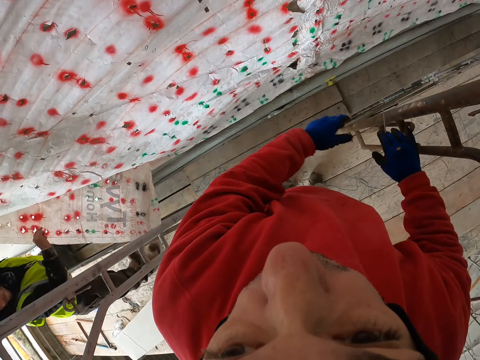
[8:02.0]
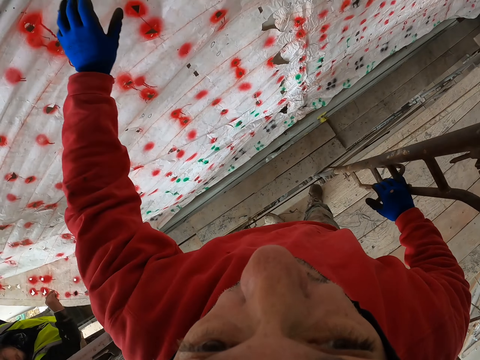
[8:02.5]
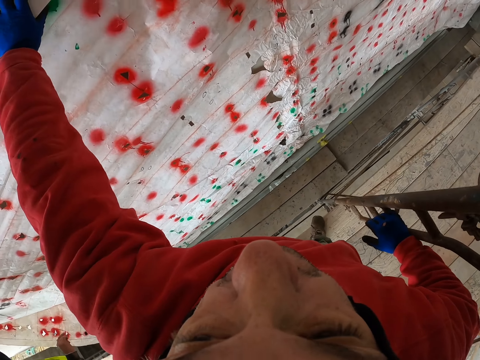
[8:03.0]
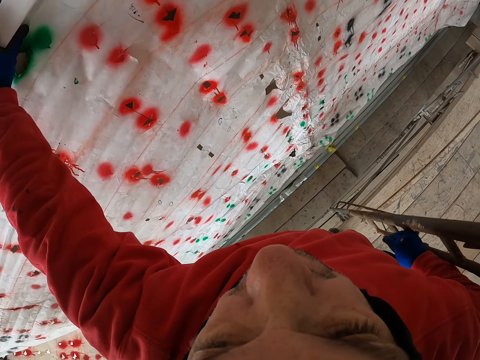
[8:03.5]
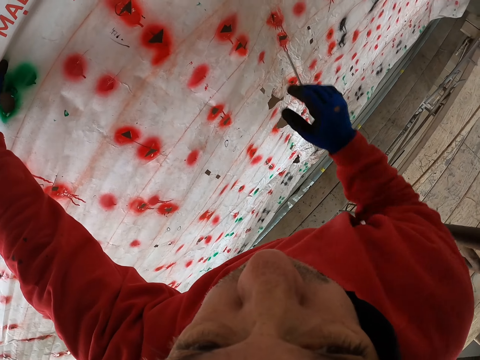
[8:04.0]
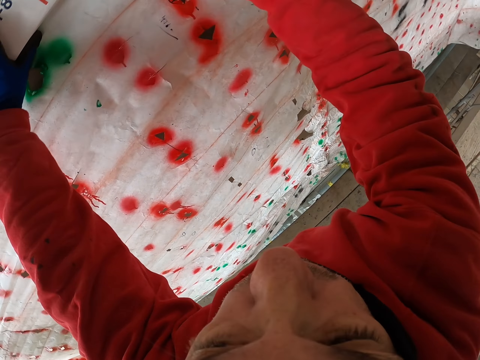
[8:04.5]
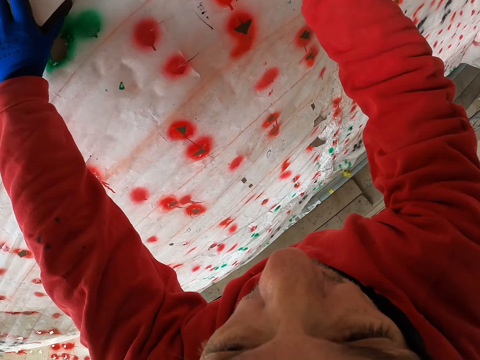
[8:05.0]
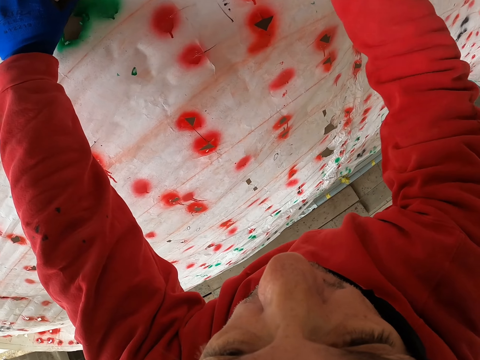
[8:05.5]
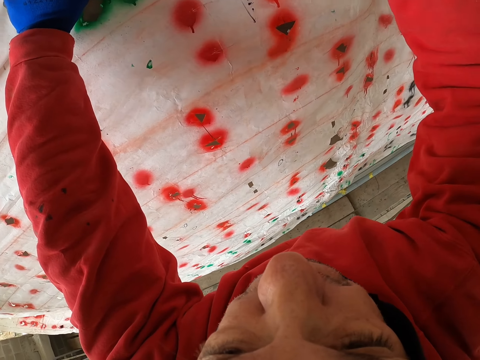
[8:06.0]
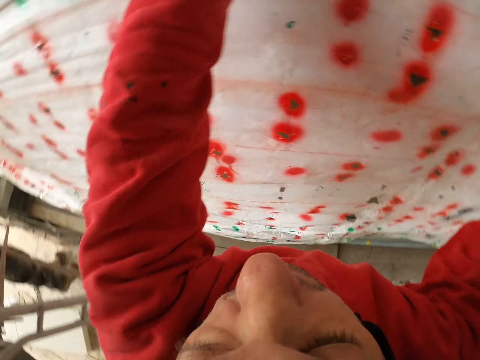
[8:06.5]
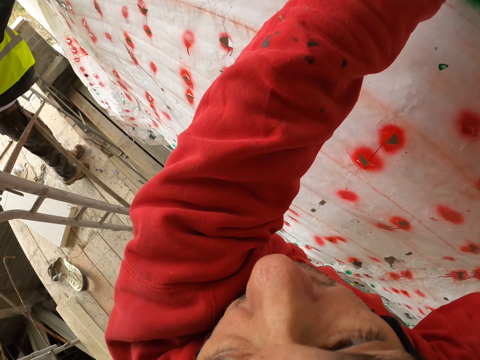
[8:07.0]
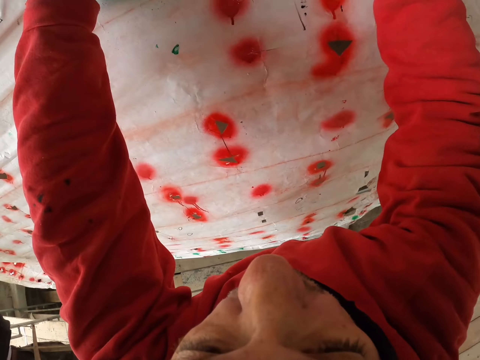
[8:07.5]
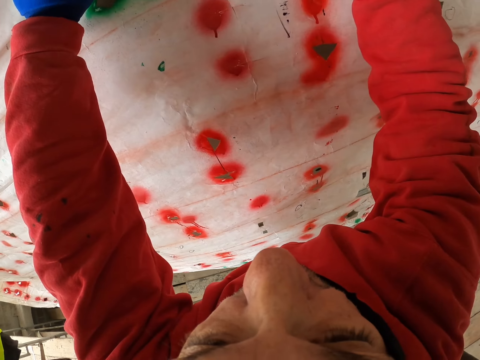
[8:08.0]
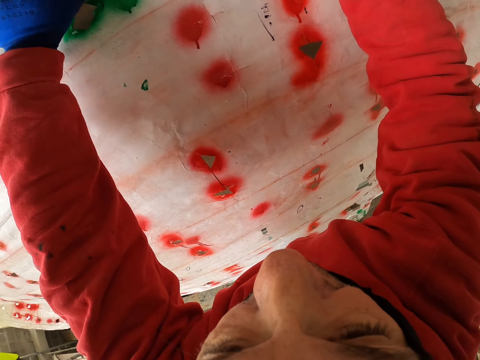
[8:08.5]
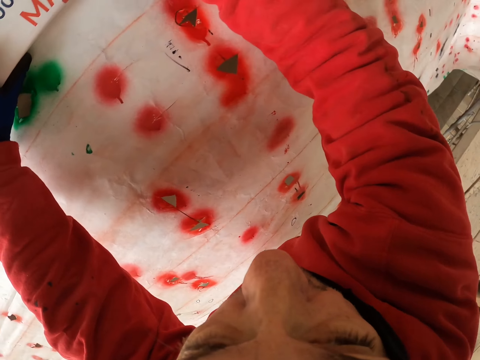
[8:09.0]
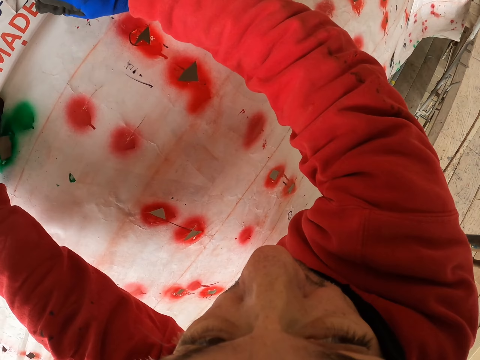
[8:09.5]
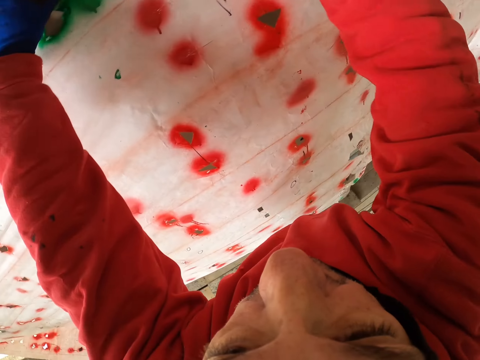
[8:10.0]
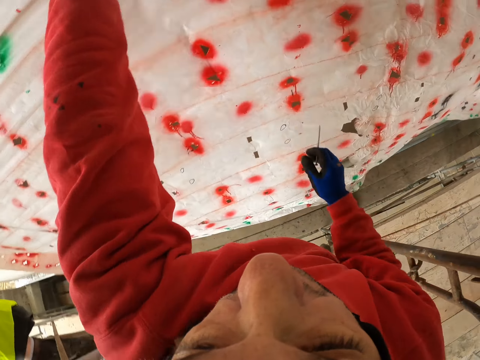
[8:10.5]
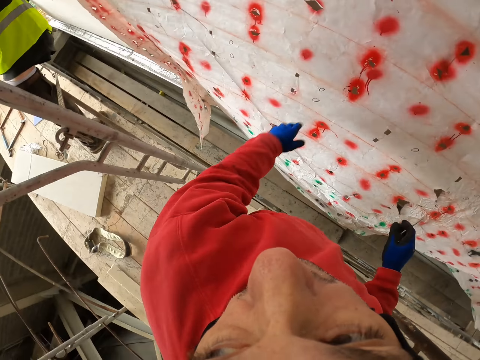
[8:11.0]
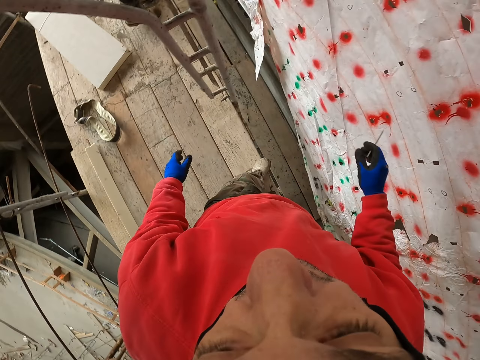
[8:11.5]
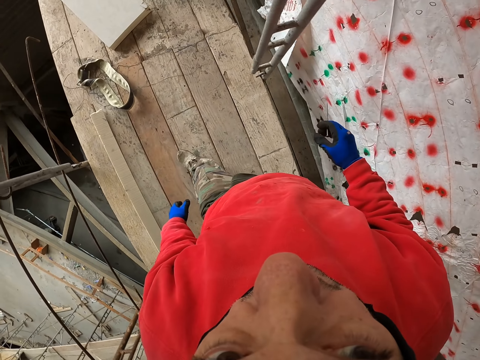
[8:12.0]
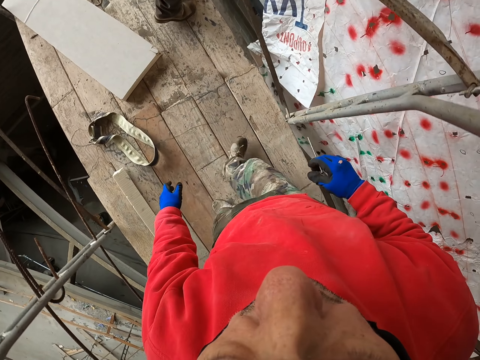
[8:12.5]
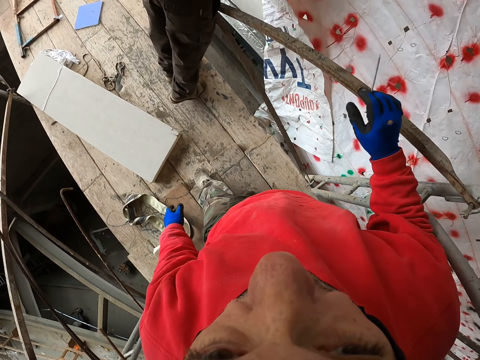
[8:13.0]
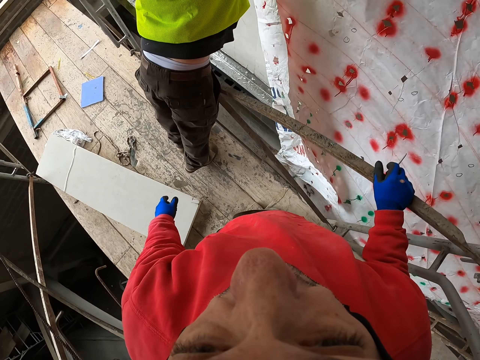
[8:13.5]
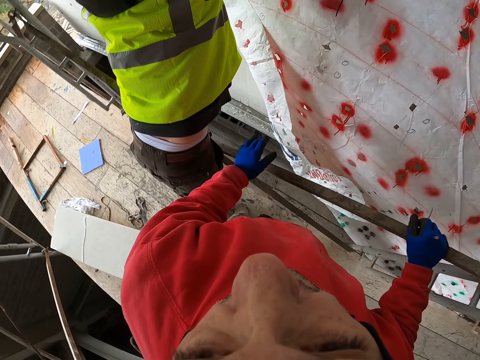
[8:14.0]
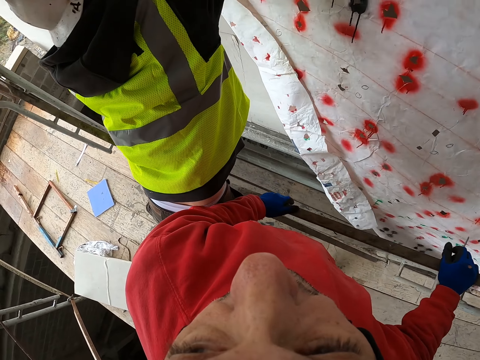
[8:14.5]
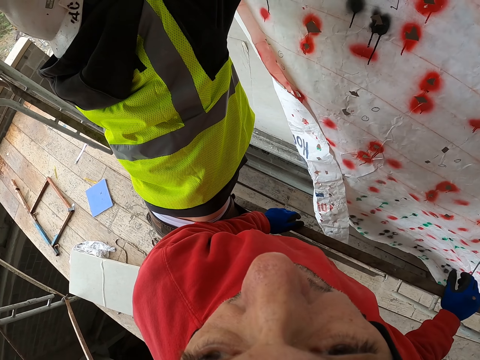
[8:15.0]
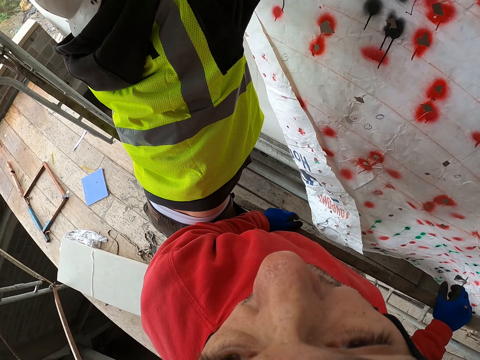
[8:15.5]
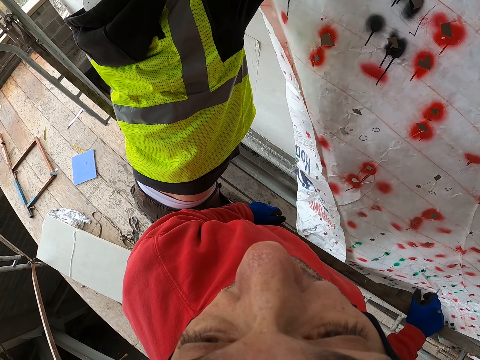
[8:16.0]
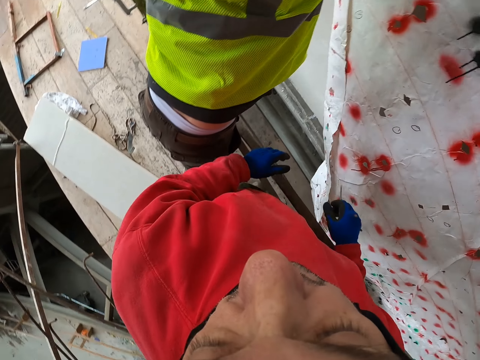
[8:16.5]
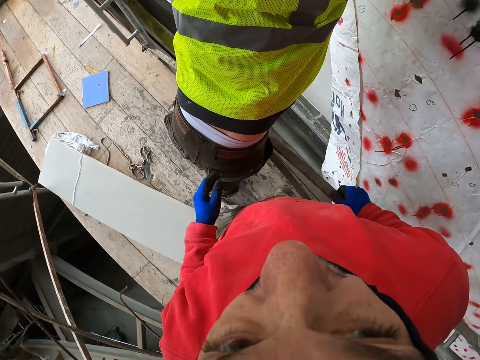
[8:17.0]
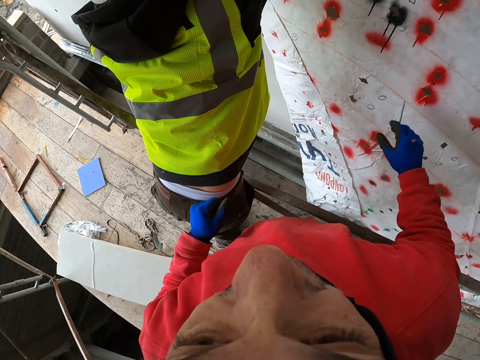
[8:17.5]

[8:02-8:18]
The camera wearer puts the hand on the paper. They fix the paper with the nail. They hold the nail. They walk on the wood. They put the hands on the metal. A man fixes the paper on the wall.

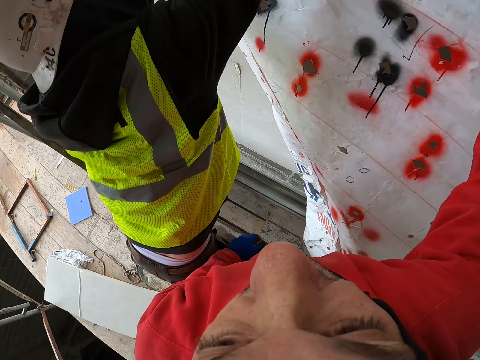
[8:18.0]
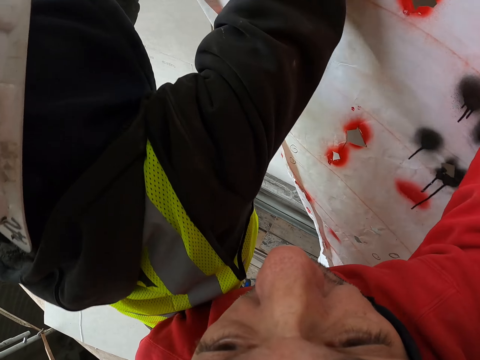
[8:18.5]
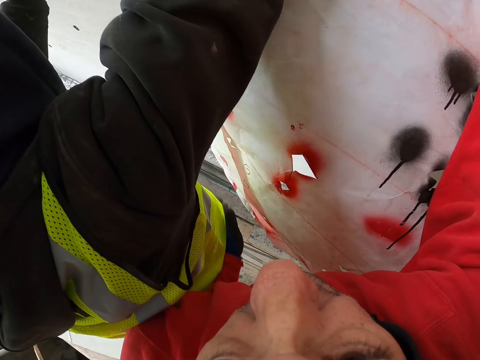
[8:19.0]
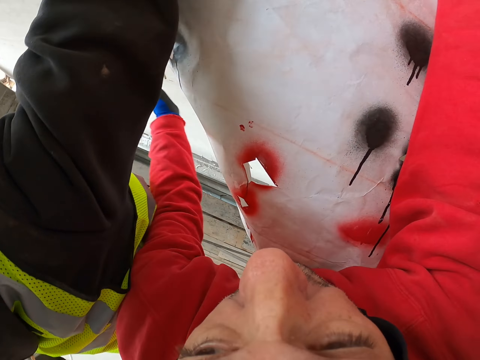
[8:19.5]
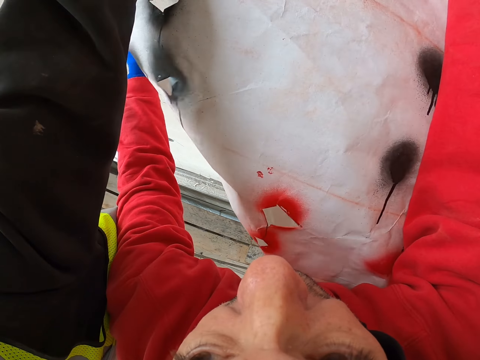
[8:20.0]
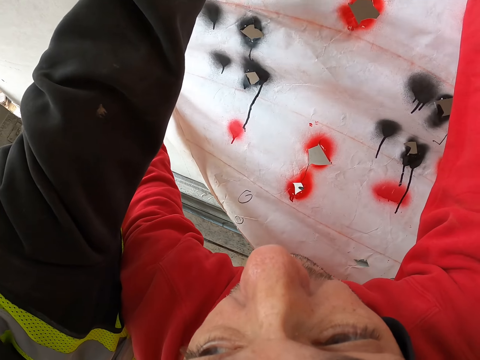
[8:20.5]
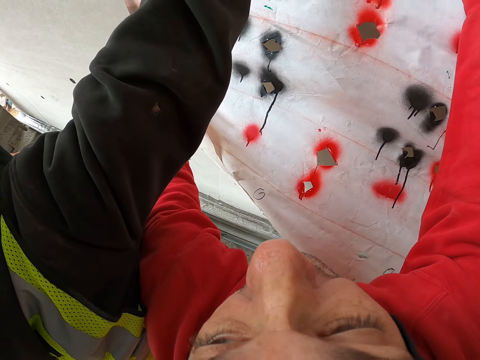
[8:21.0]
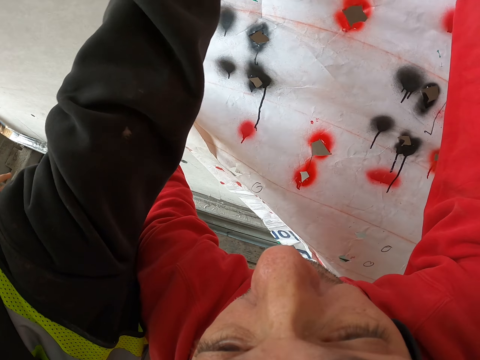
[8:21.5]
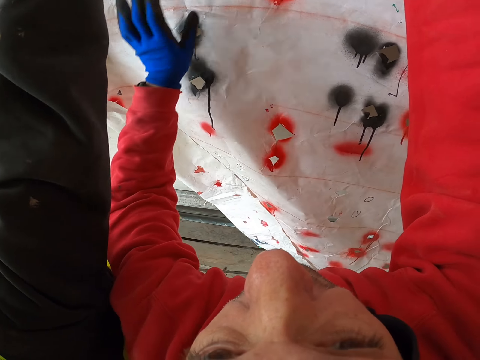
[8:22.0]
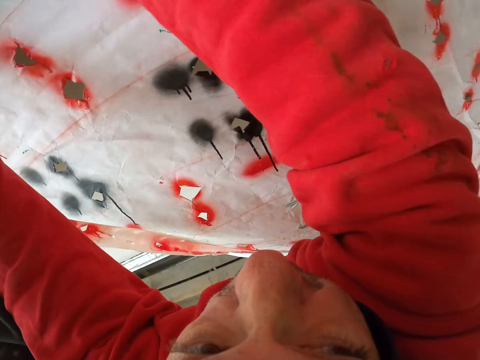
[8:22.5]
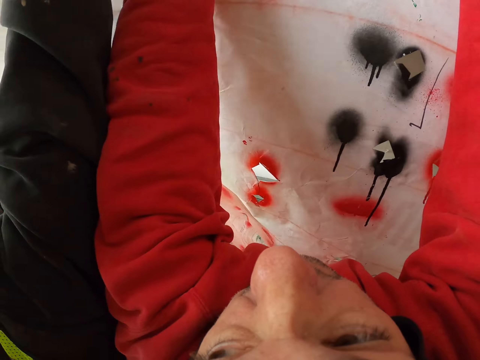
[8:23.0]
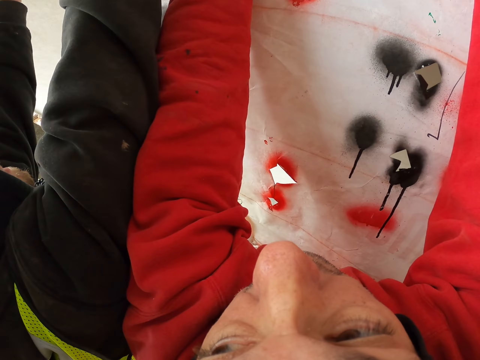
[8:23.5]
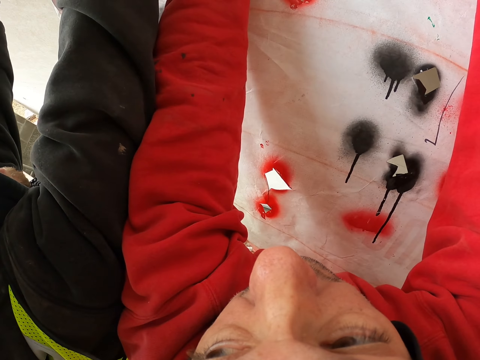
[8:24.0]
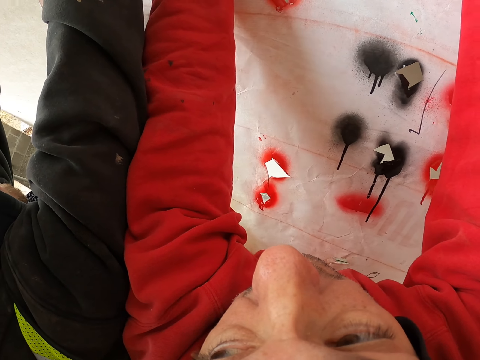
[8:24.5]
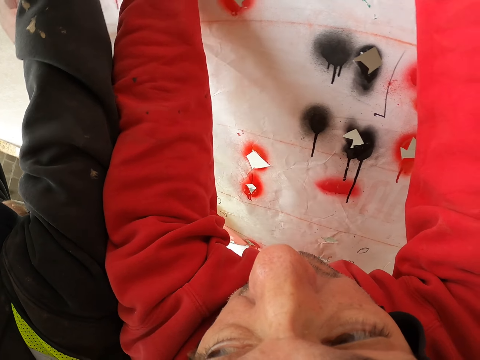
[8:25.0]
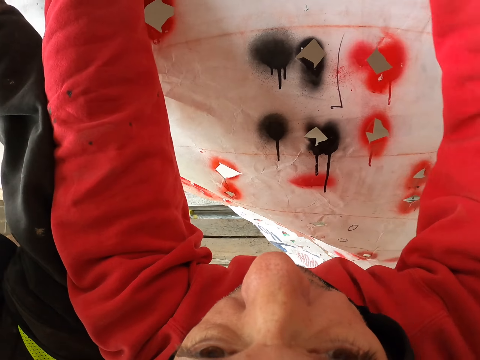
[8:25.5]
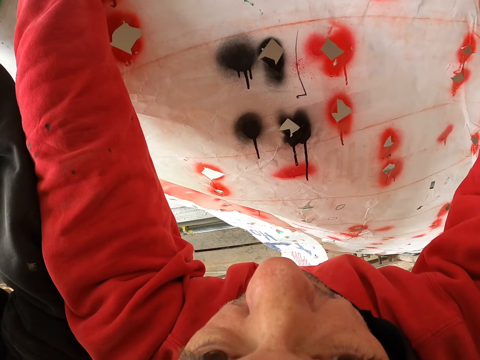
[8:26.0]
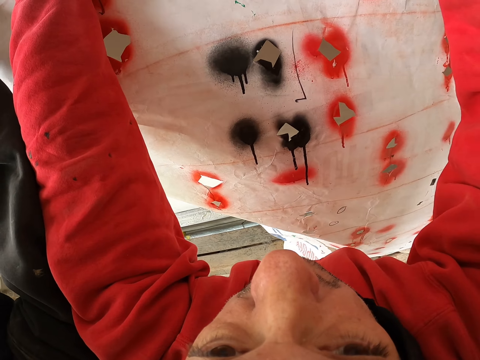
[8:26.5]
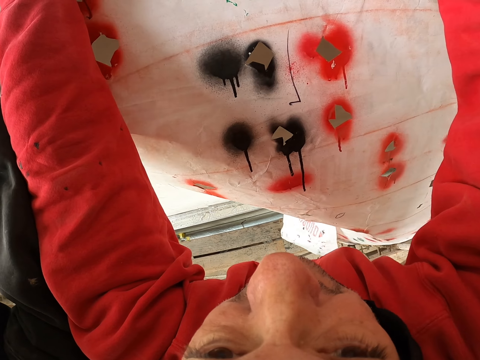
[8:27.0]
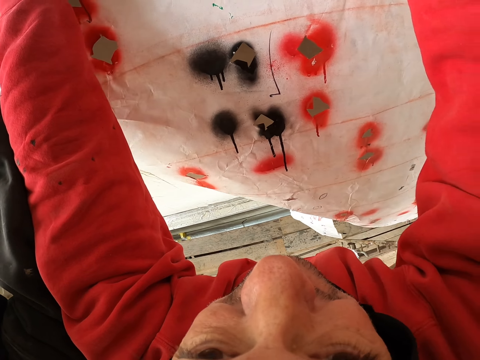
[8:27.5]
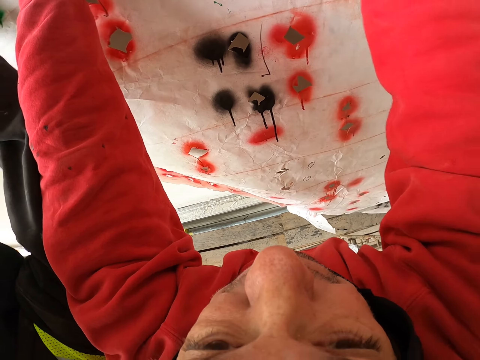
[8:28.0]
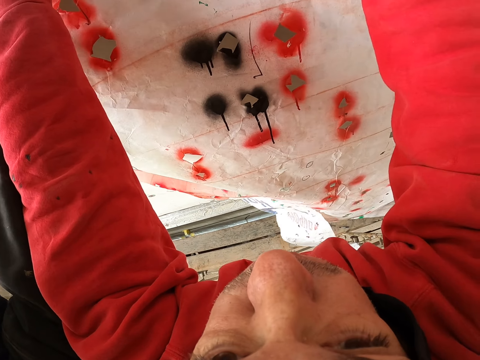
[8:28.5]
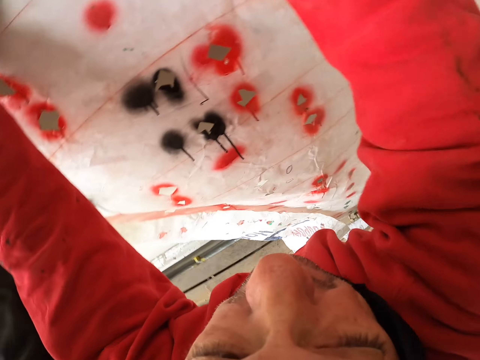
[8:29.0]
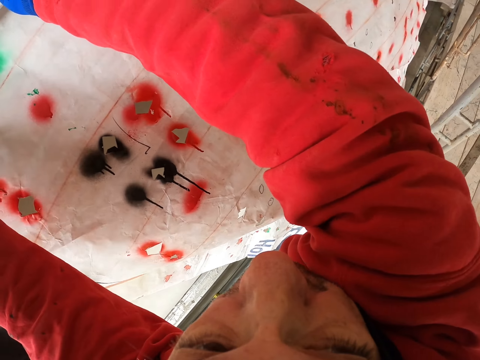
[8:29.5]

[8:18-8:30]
The camera wearer holds the paper. They stretch the paper roll.
